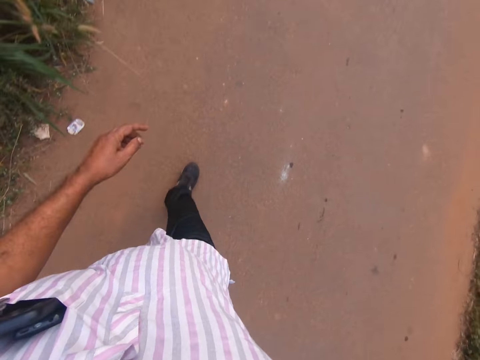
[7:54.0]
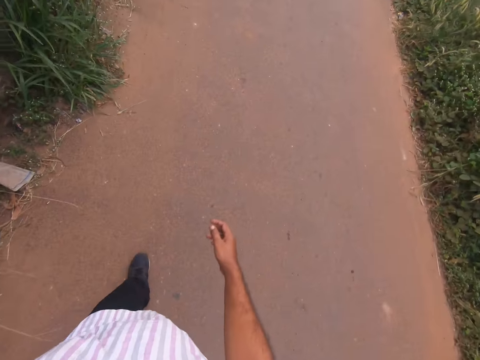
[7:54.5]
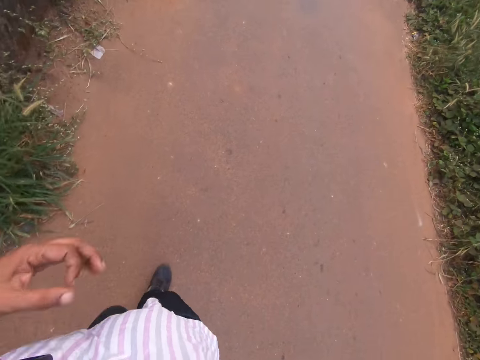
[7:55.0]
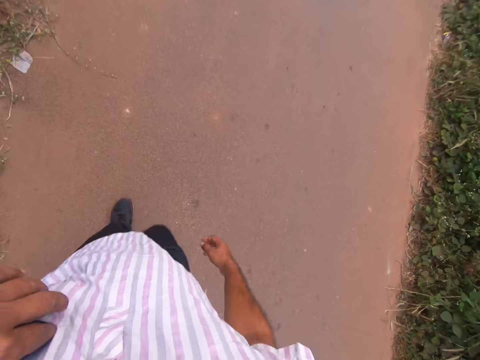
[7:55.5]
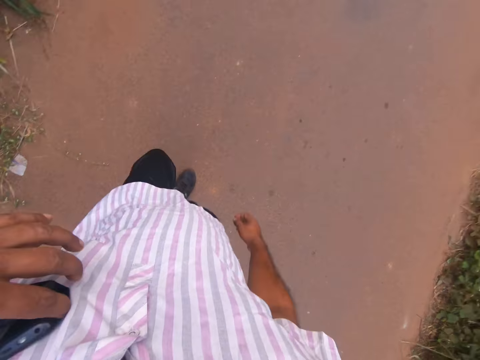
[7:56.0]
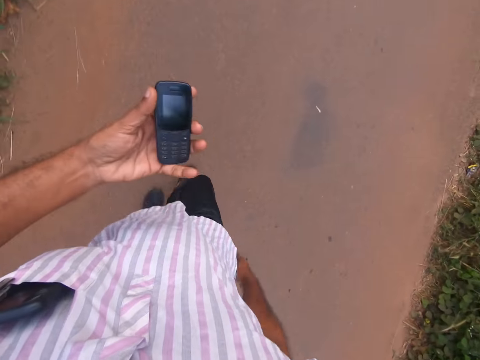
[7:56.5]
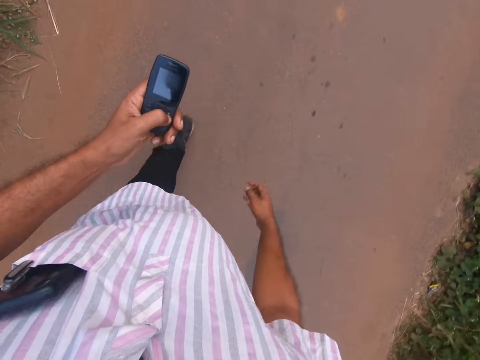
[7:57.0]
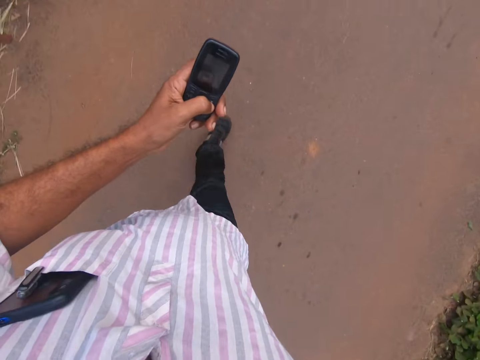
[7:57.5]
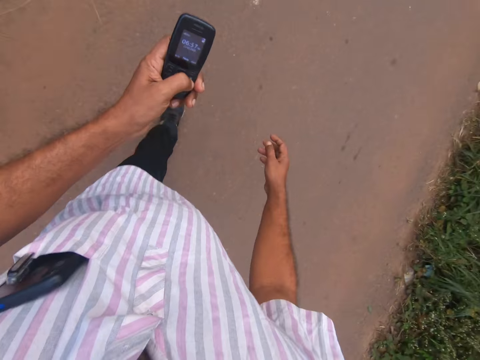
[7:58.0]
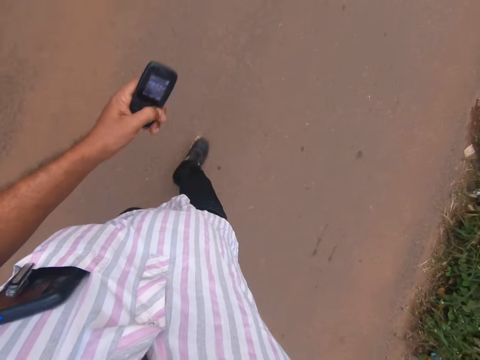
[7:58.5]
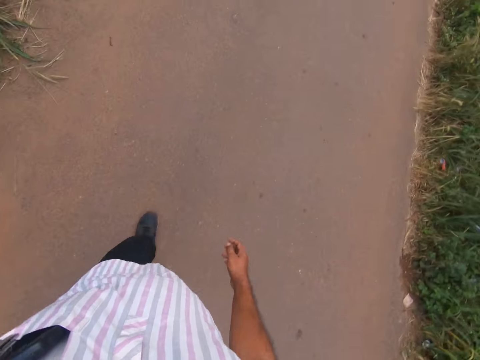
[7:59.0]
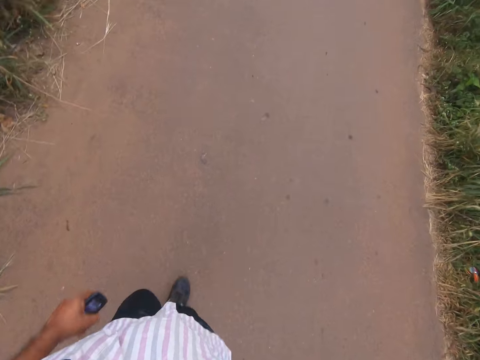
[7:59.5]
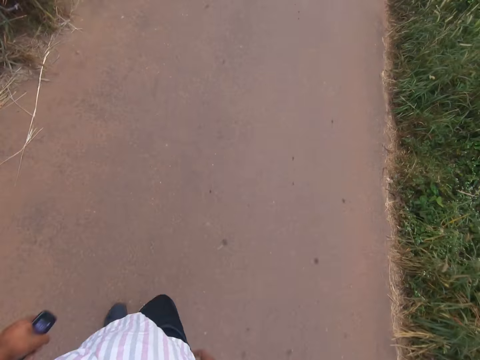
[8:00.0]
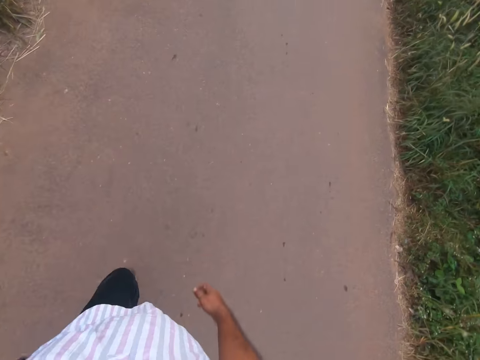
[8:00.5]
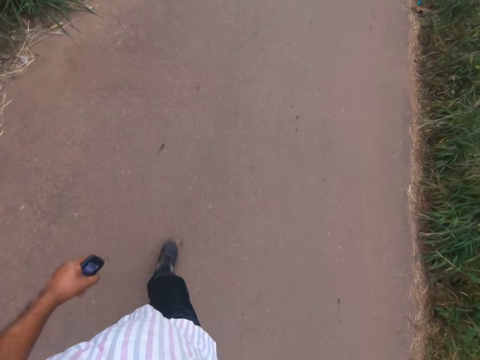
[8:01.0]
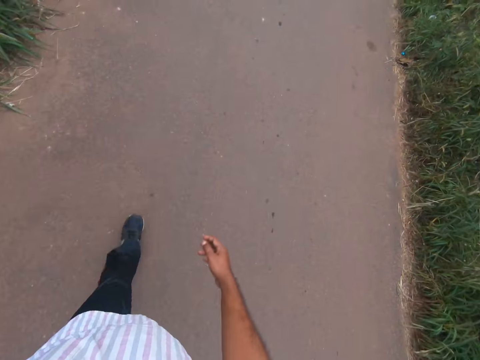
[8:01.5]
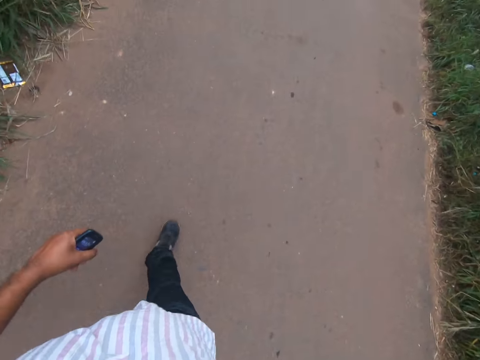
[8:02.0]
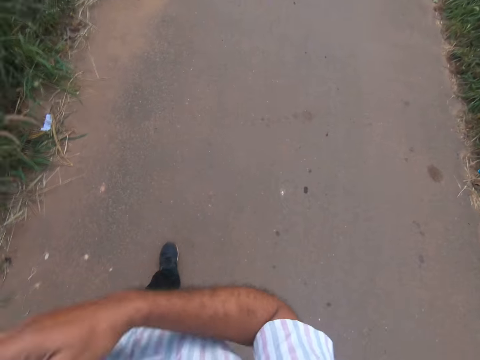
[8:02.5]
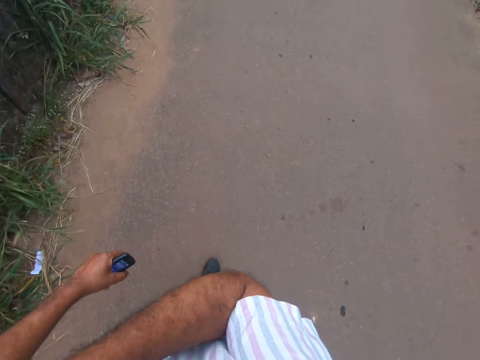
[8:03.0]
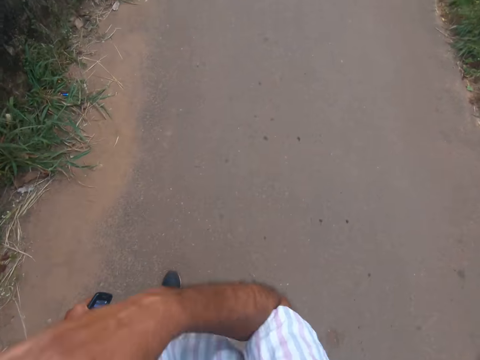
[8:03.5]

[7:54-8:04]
The camera wearer picks up the phone from the shirt pocket. They press the phone buttons. They walk on the road. They stretch the hand.

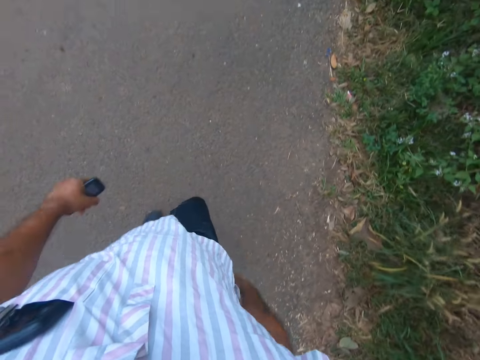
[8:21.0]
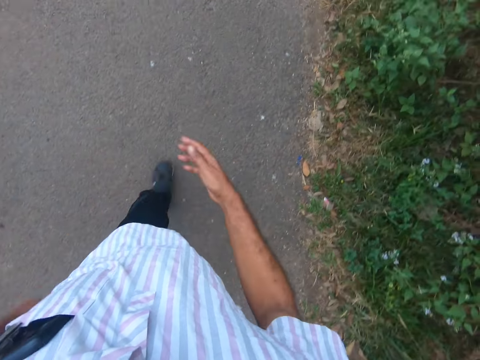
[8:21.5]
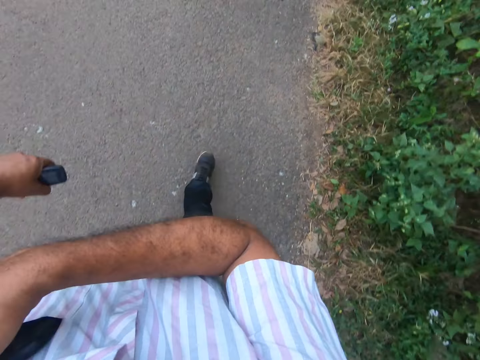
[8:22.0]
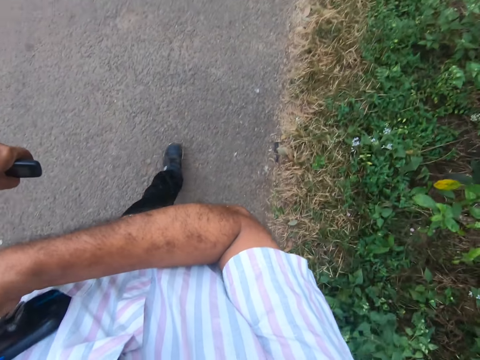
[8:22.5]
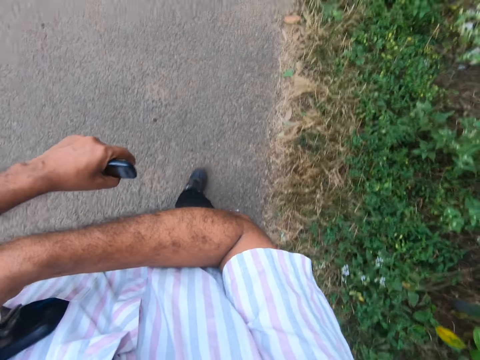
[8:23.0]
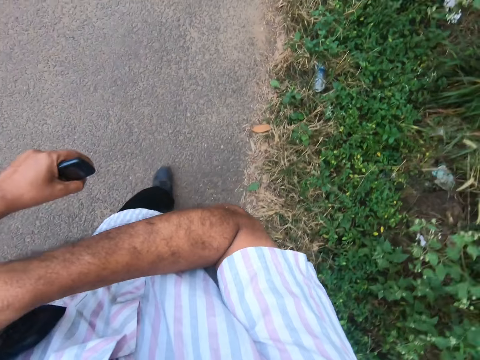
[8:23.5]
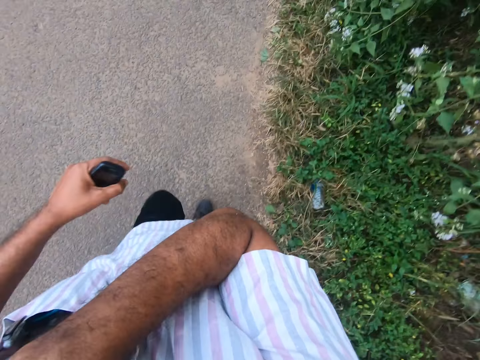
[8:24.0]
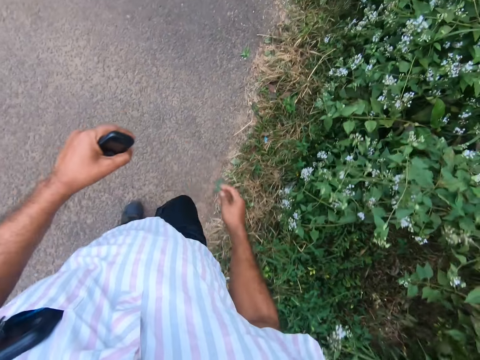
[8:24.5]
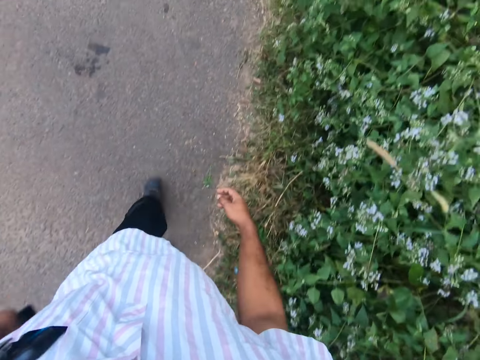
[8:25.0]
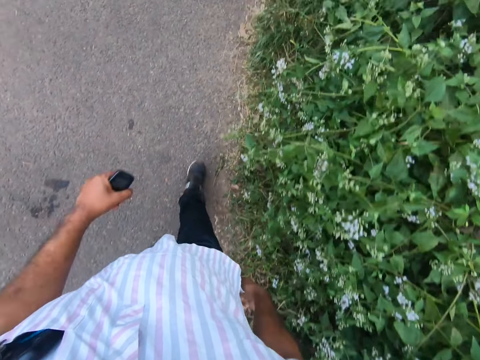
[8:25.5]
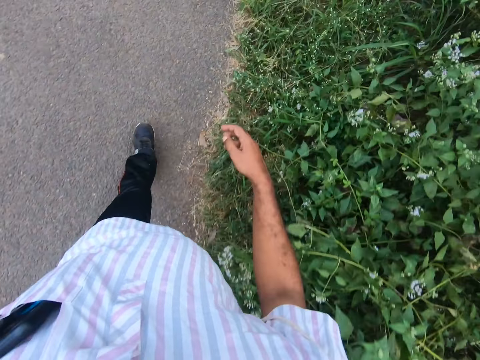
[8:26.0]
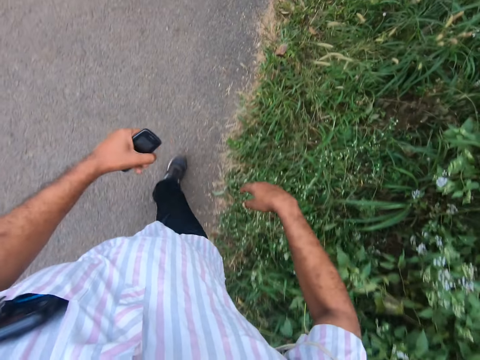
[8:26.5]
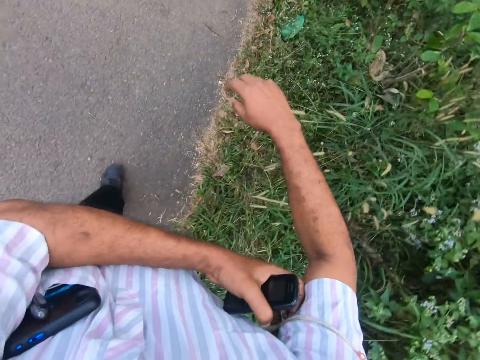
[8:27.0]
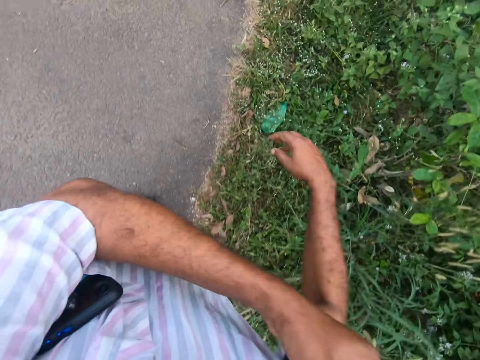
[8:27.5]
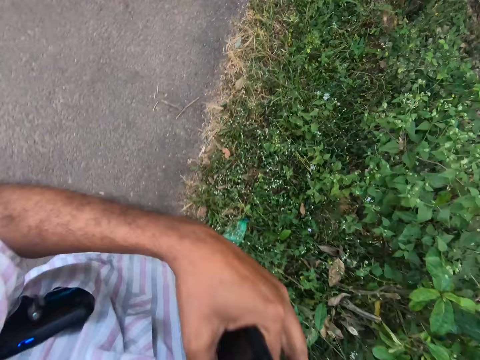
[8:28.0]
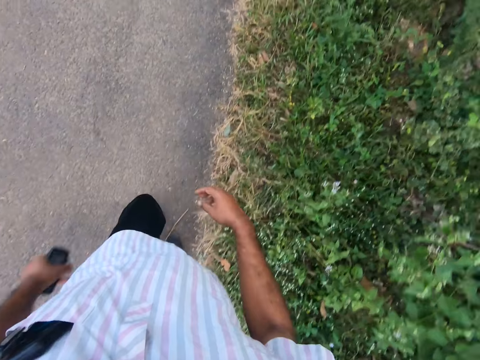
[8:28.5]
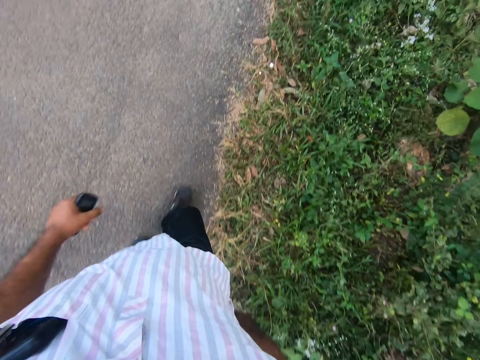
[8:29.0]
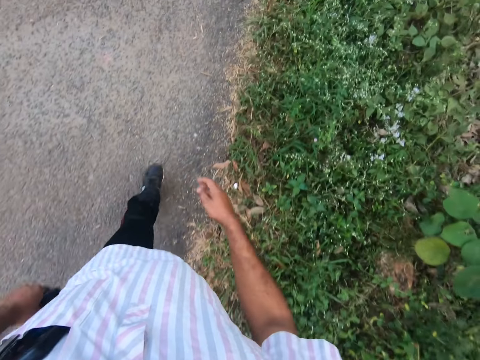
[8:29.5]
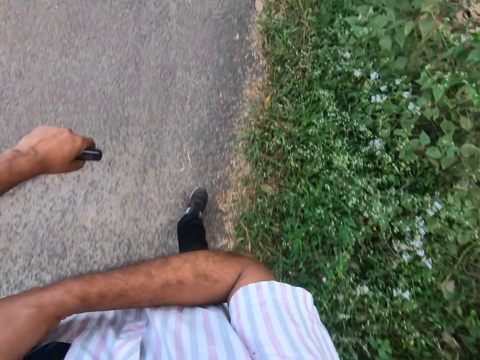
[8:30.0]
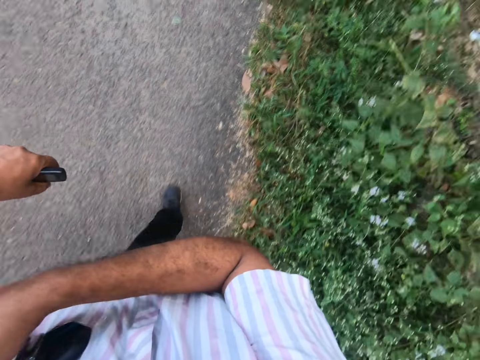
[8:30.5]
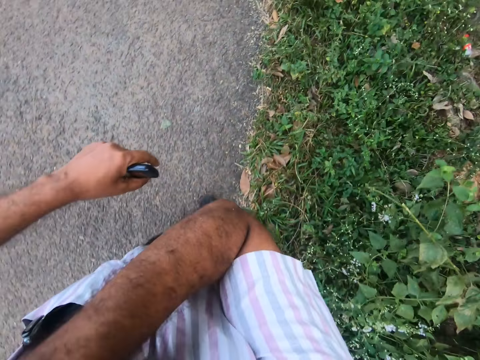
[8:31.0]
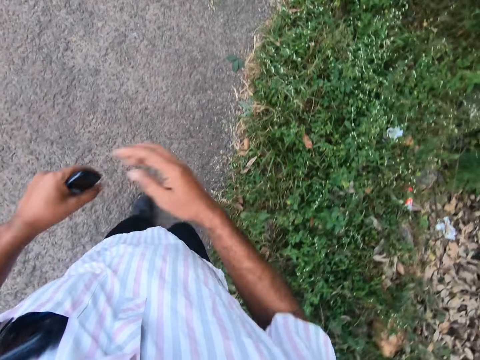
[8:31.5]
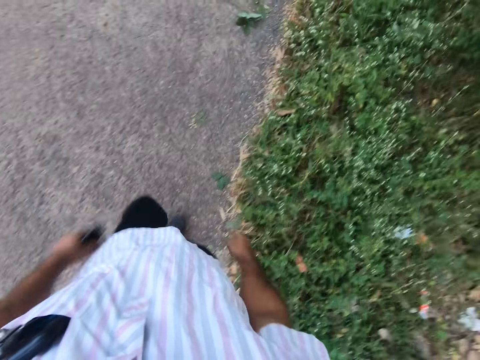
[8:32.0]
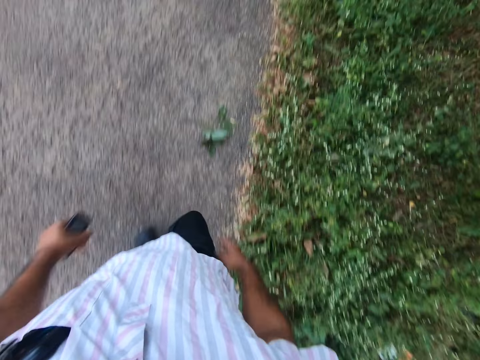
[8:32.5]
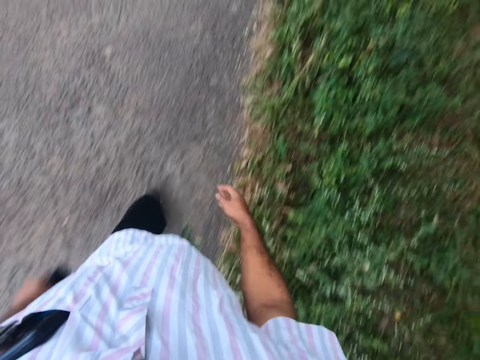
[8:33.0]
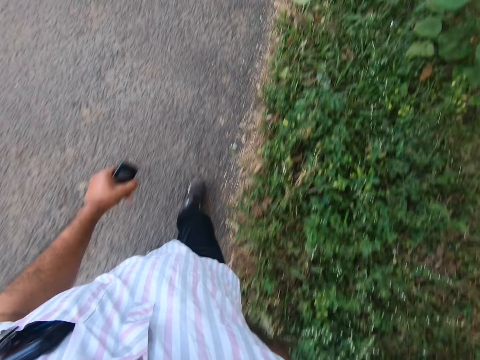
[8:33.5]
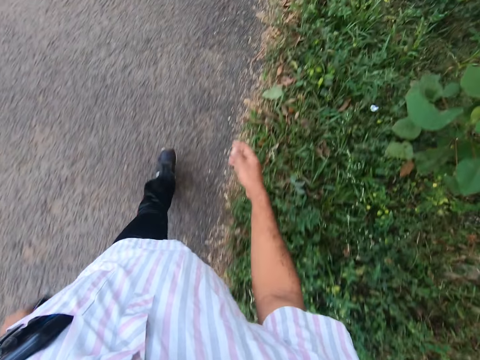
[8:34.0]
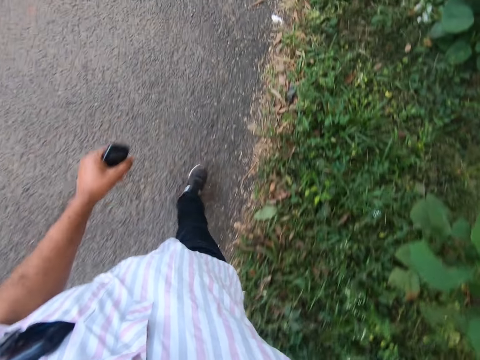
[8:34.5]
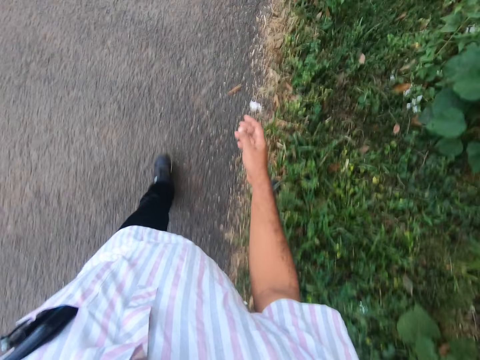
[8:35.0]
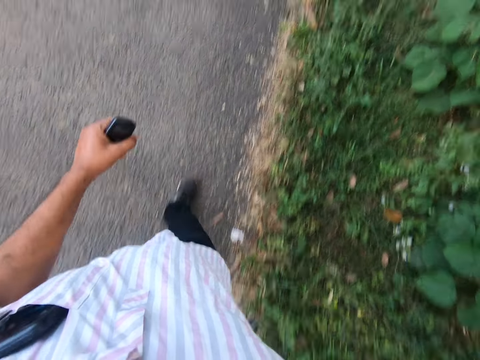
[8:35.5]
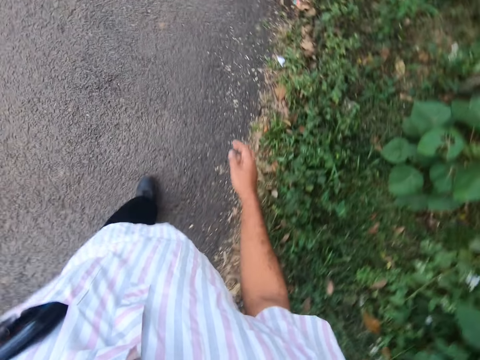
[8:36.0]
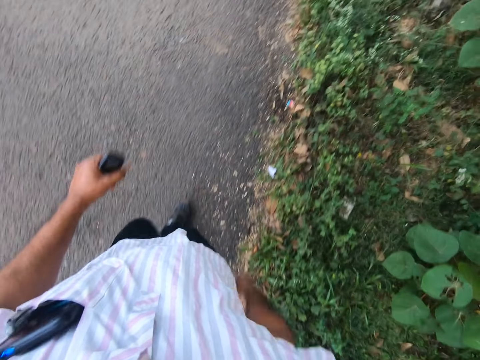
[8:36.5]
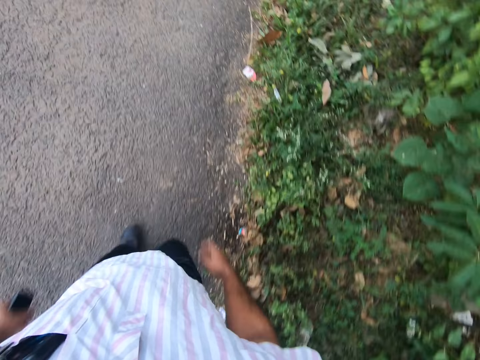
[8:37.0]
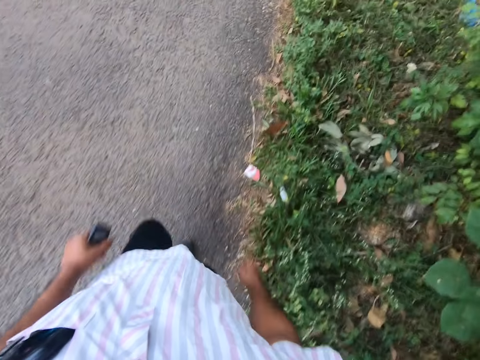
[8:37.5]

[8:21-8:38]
The camera wearer moves their hand and stretches their hand. They walk on the road. They move their hand and stretch their hand. They walk on the road. They move their hand and stretch their hand. They walk on the road.
